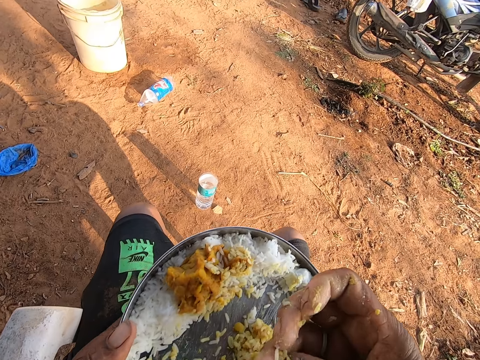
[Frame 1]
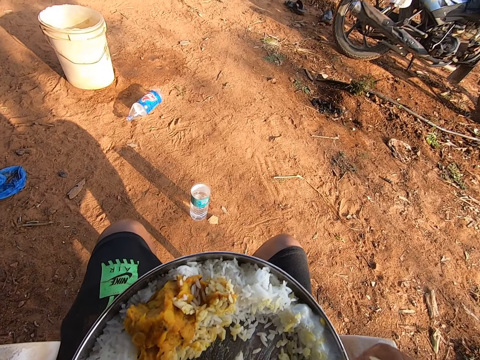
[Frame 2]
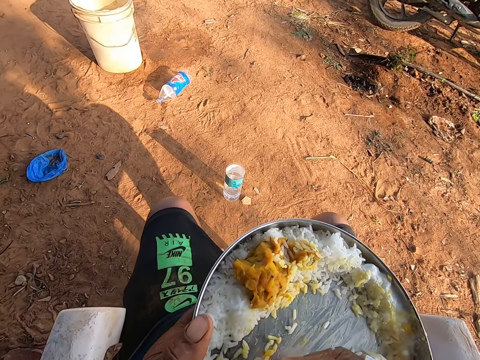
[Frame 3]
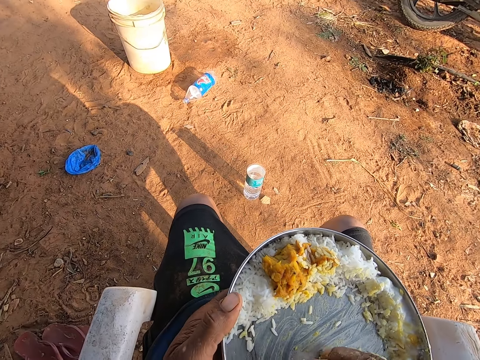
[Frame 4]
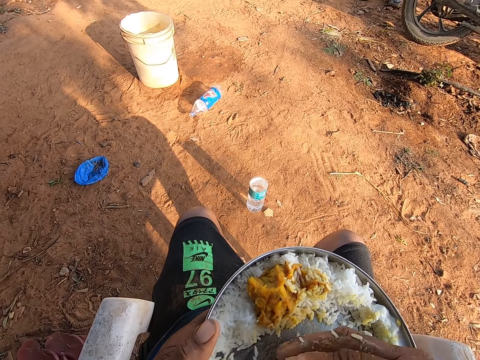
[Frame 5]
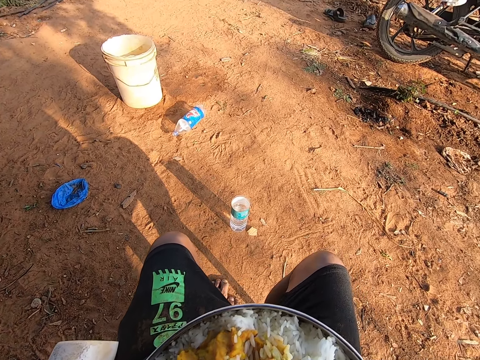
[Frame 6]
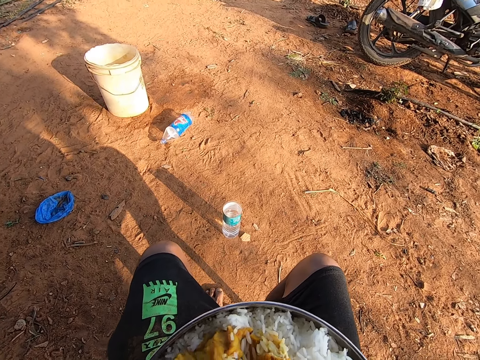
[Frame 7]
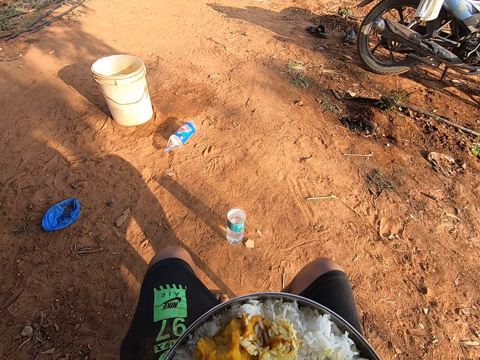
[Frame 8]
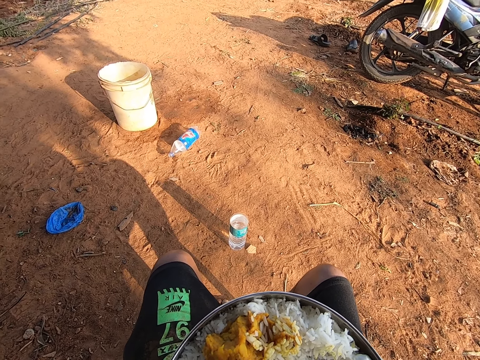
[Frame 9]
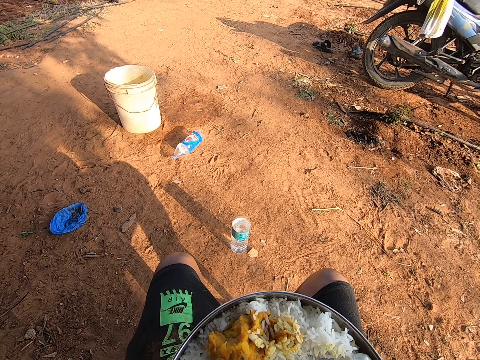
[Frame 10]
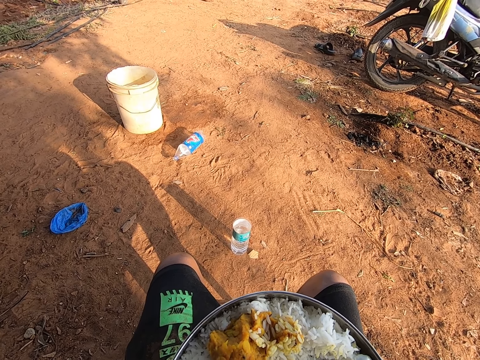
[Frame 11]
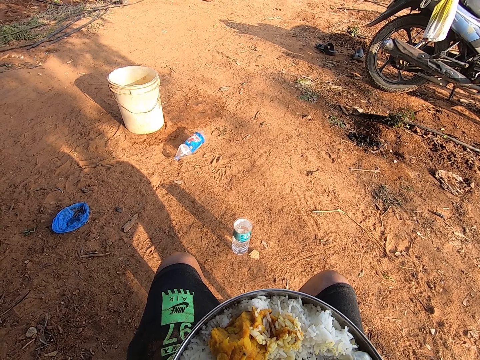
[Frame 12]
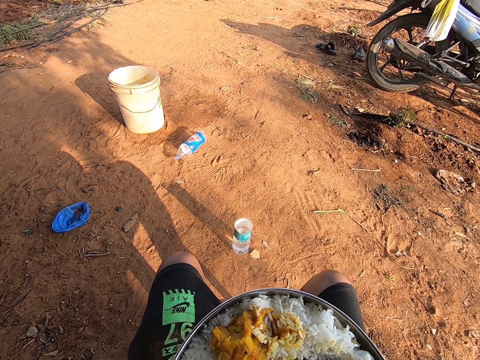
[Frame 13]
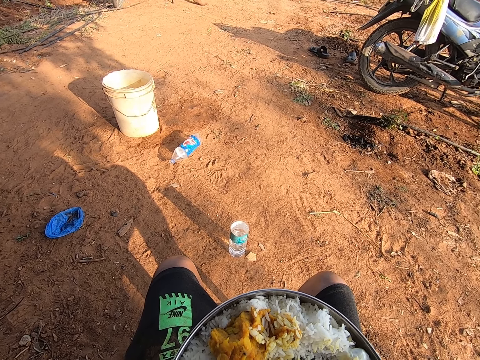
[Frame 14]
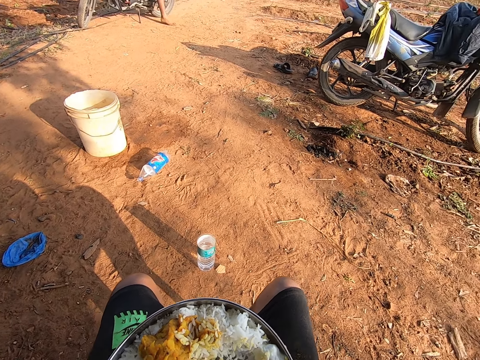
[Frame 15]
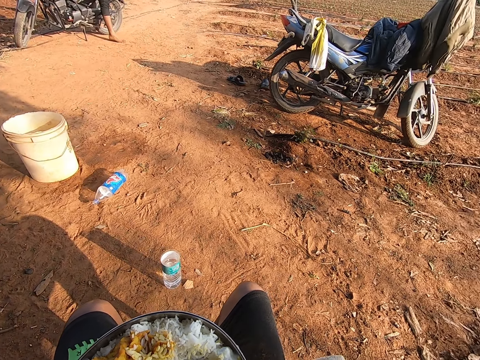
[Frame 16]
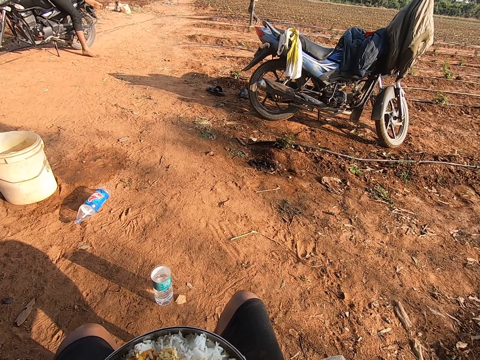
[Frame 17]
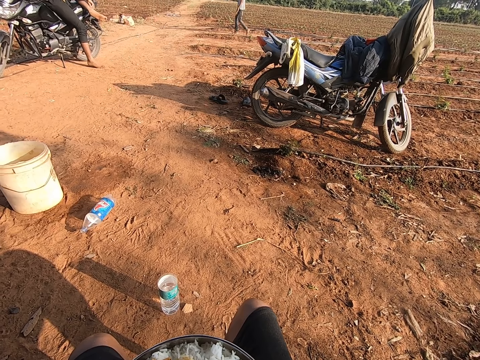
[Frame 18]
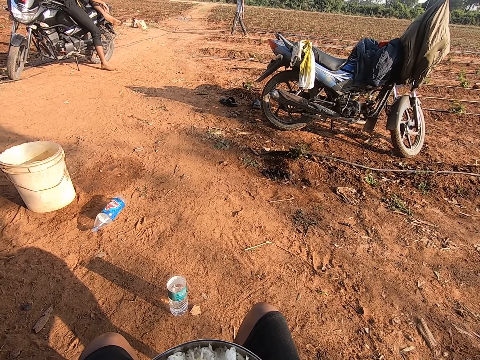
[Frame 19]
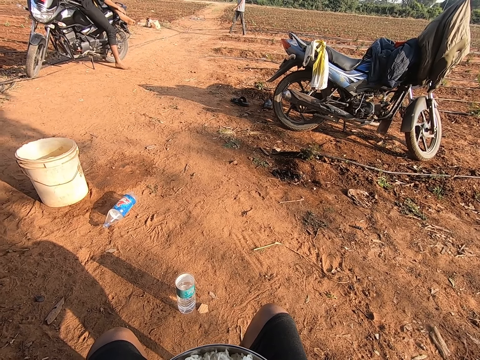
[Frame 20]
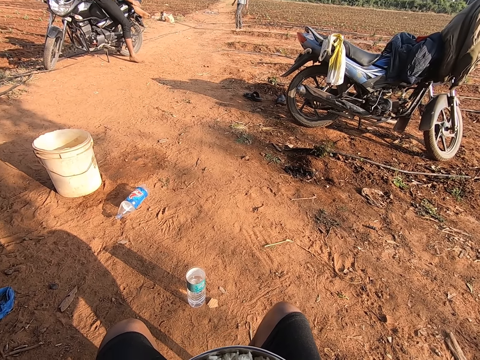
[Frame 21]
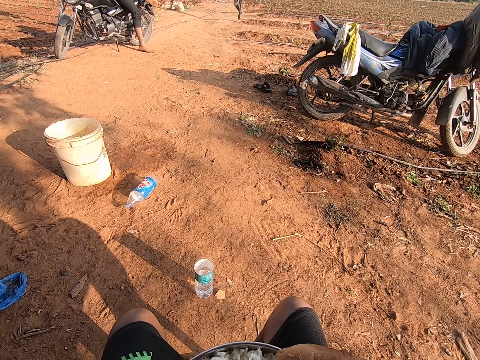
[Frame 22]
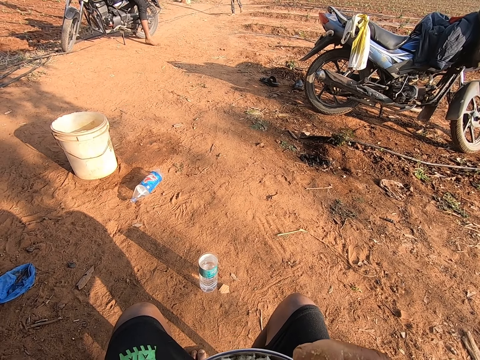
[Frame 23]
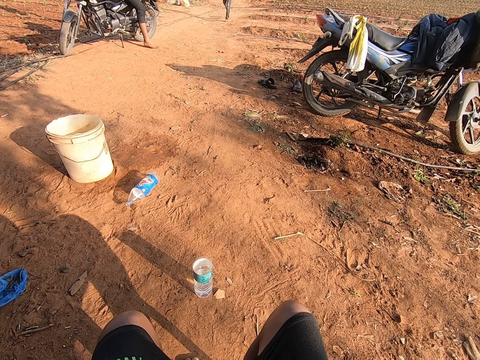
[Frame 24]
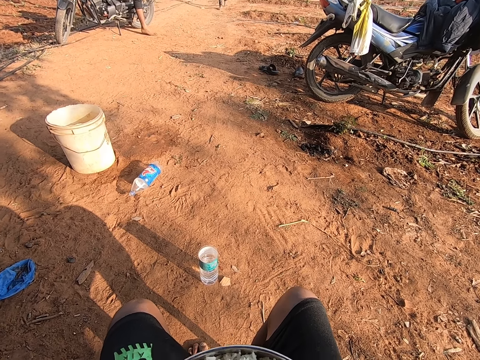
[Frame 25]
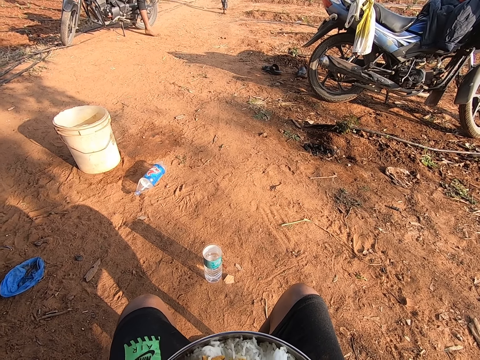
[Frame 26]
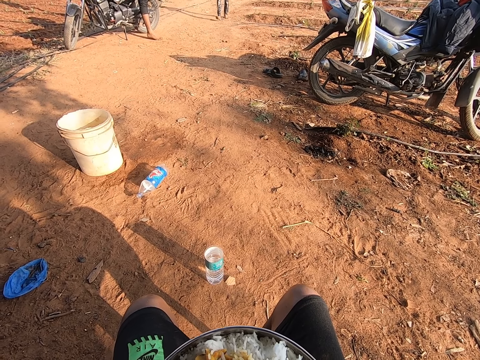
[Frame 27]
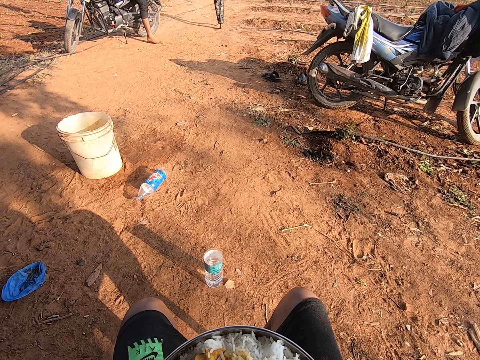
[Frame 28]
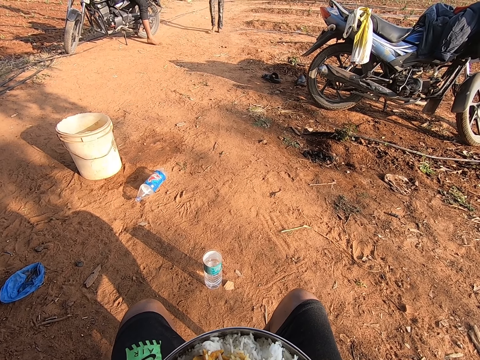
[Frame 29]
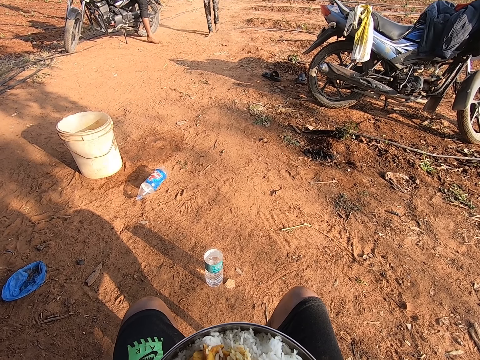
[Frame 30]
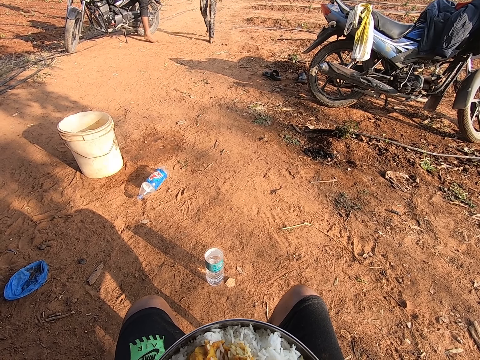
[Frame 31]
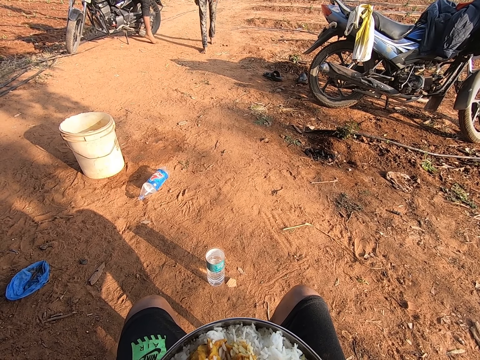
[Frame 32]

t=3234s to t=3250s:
The camera wearer eats. They pick the food in the plate. They eat. They eat again and look around. A man walks towards the camera wearer.

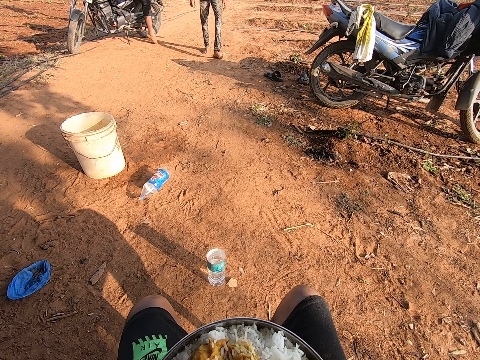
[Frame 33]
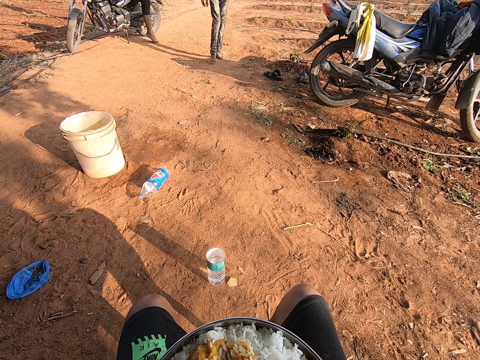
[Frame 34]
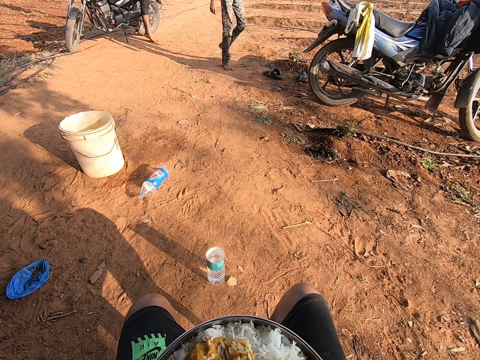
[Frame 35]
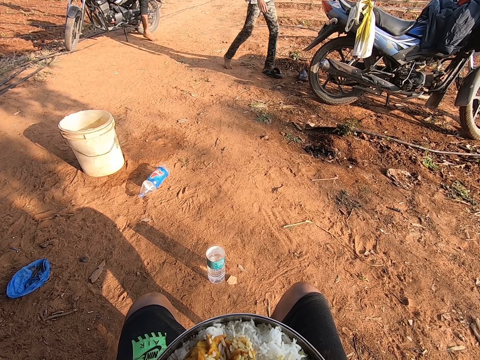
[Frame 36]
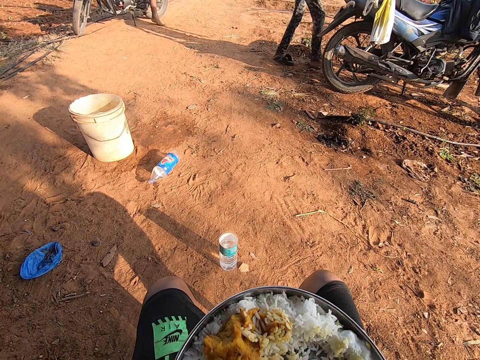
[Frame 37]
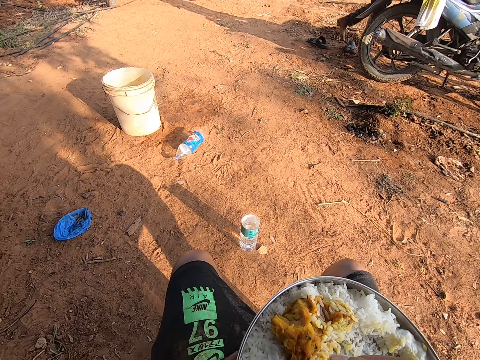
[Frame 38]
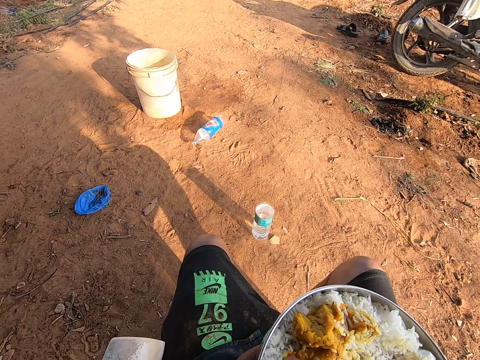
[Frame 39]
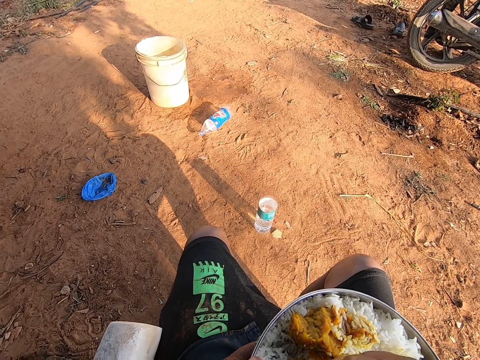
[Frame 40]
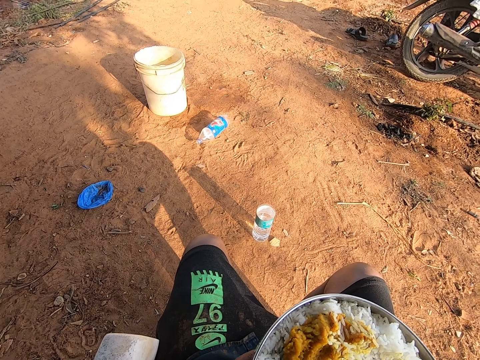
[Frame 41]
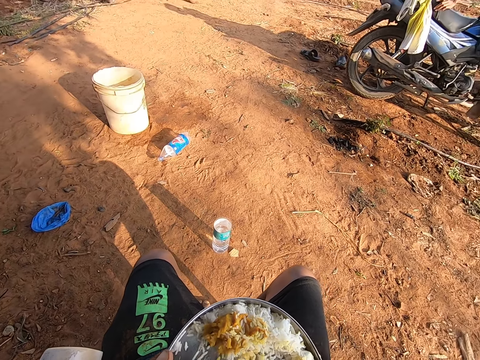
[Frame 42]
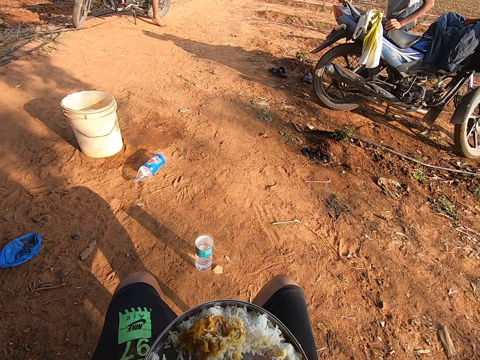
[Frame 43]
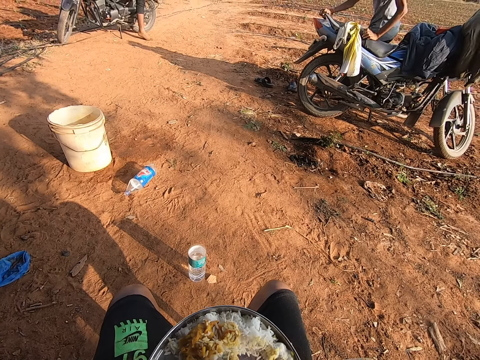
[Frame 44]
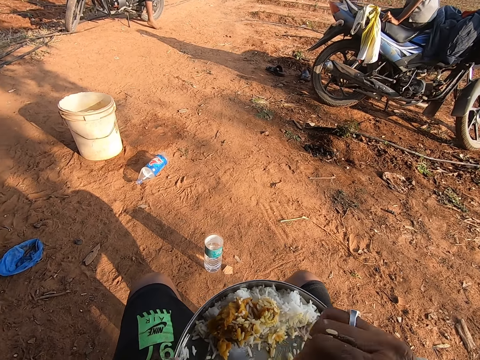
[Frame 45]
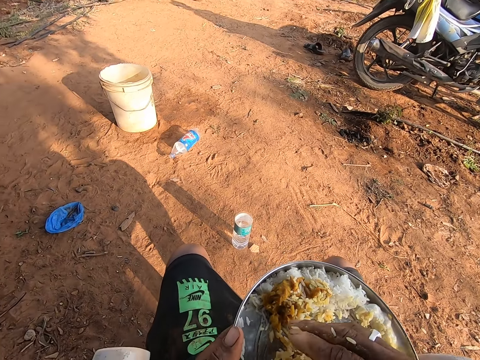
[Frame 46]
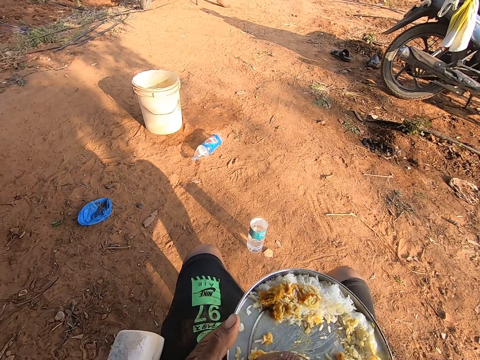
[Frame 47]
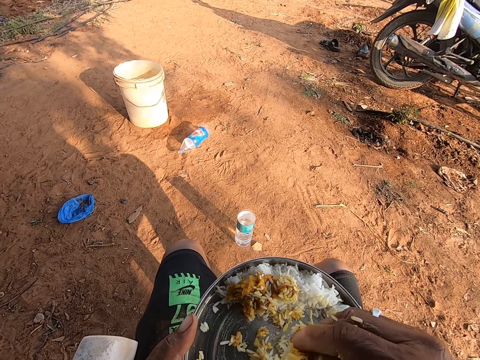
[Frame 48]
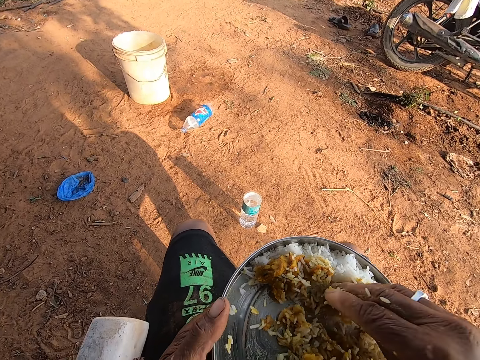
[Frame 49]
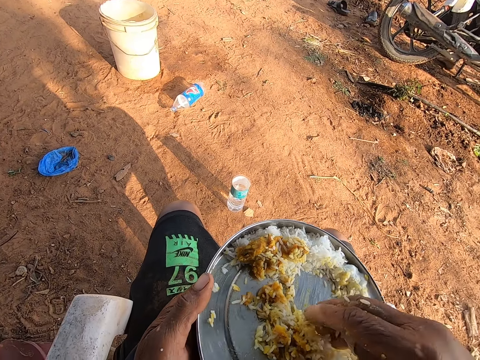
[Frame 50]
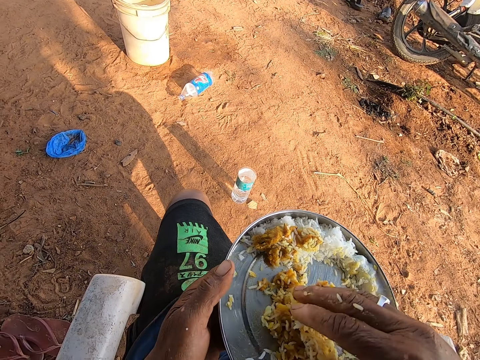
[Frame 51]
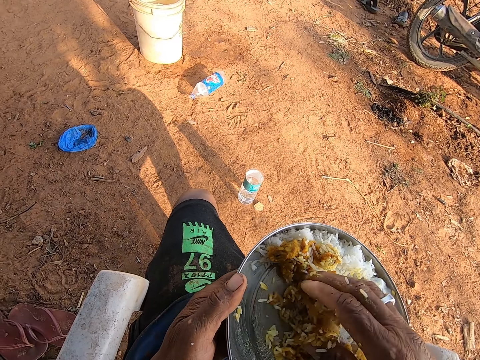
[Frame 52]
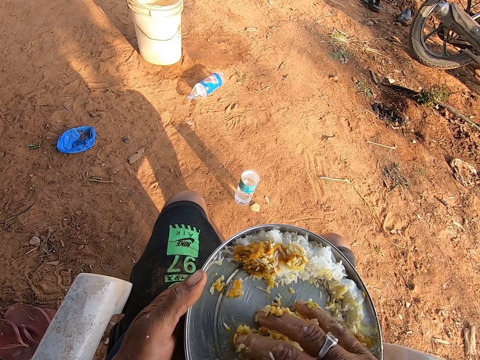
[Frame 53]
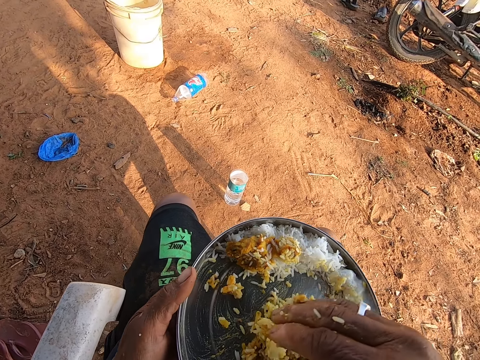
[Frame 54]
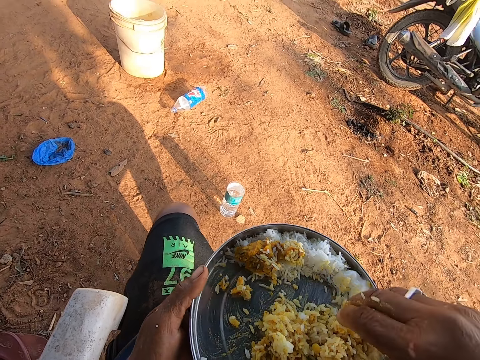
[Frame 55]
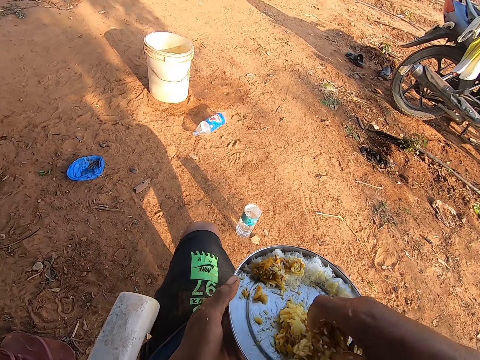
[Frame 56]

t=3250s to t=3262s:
The man sits on a bike. The camera wearer mixes the food in the plate. They mix the food in the plate again. A child talks to the camera wearer. The man sits on the bike again. The camera wearer mixes the food in the plate and talks to the child. They interact with another man and the man.
